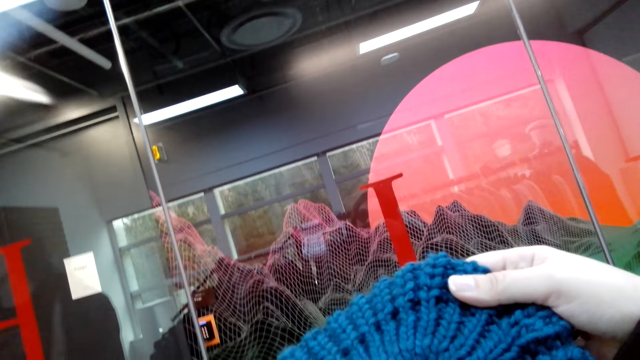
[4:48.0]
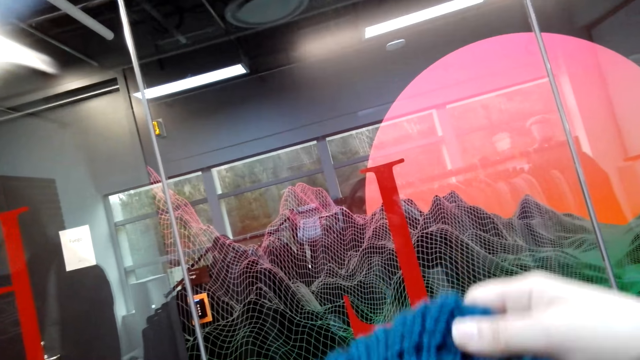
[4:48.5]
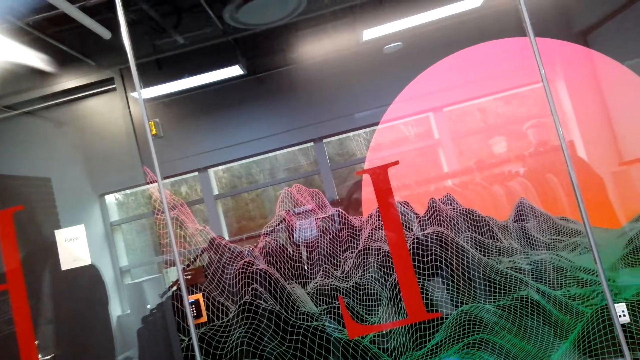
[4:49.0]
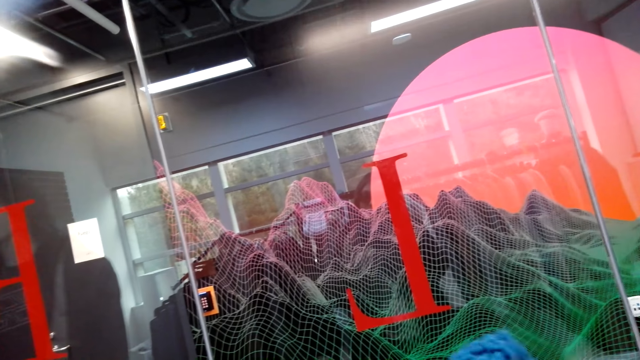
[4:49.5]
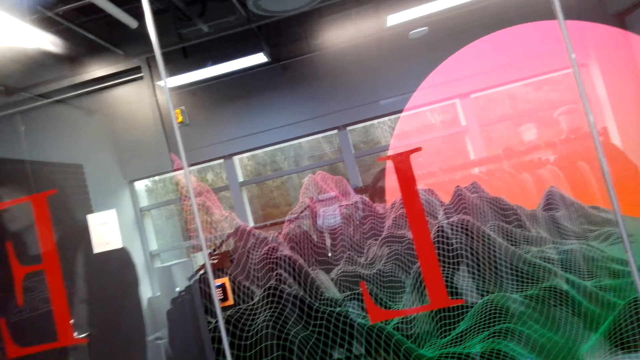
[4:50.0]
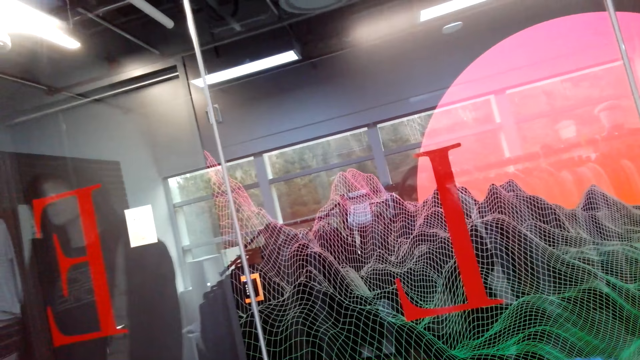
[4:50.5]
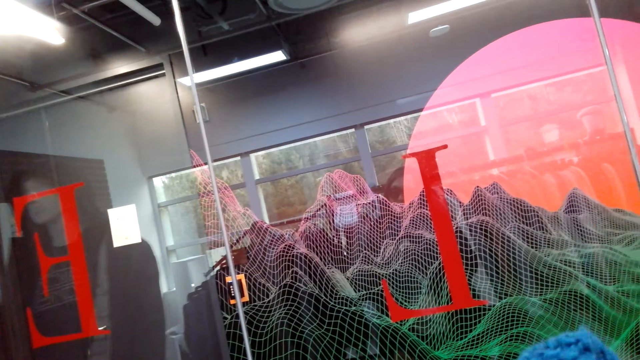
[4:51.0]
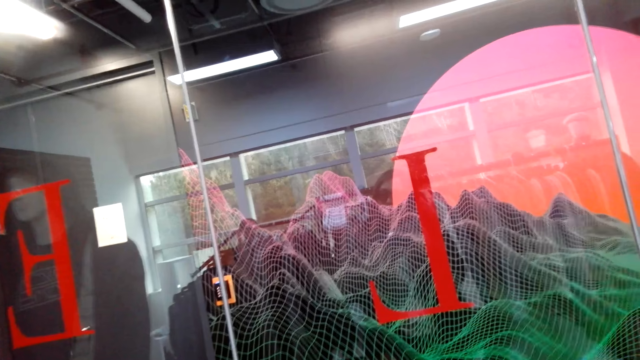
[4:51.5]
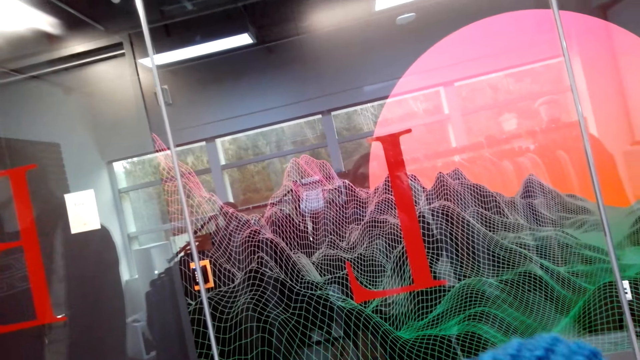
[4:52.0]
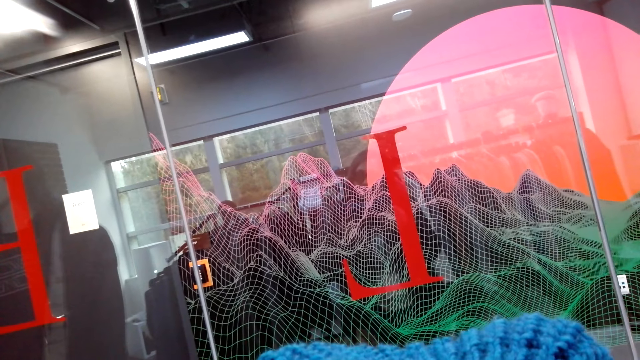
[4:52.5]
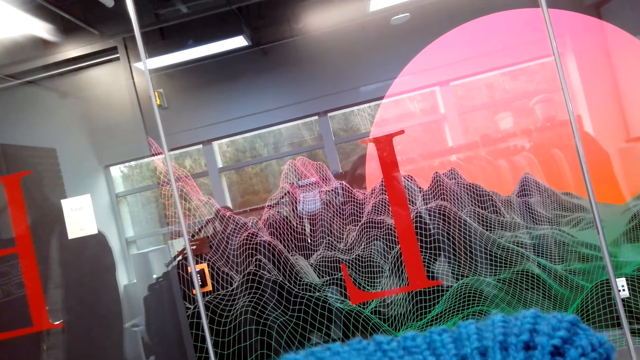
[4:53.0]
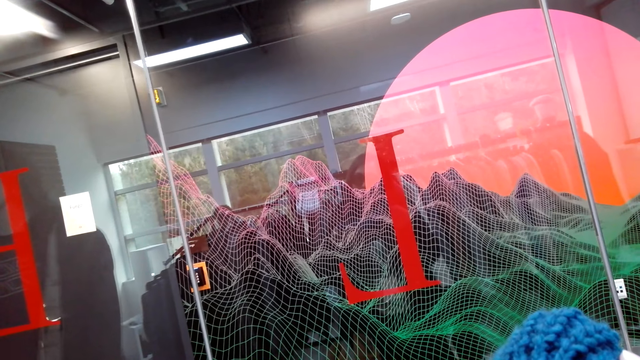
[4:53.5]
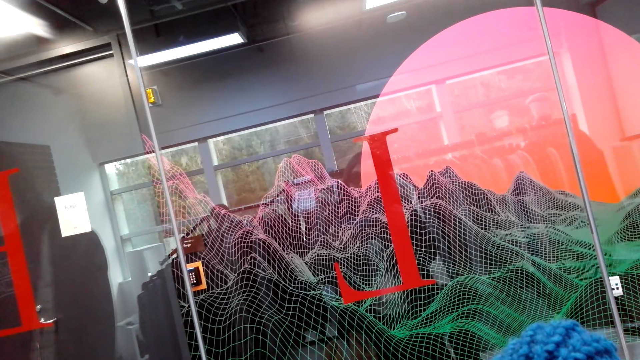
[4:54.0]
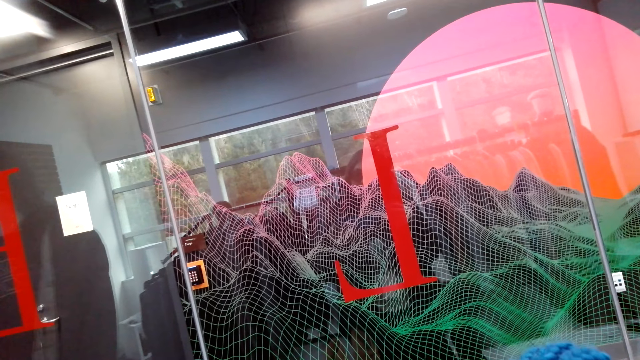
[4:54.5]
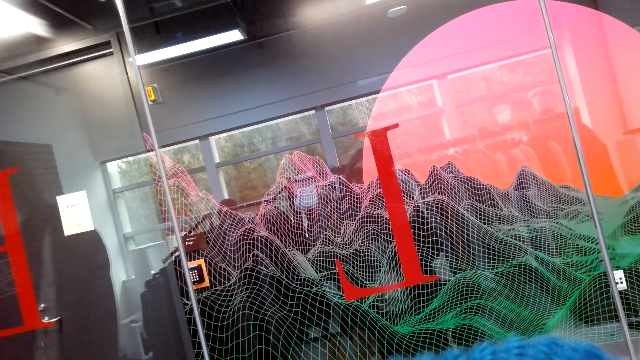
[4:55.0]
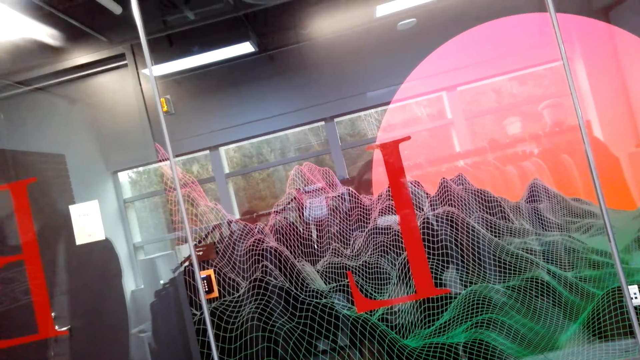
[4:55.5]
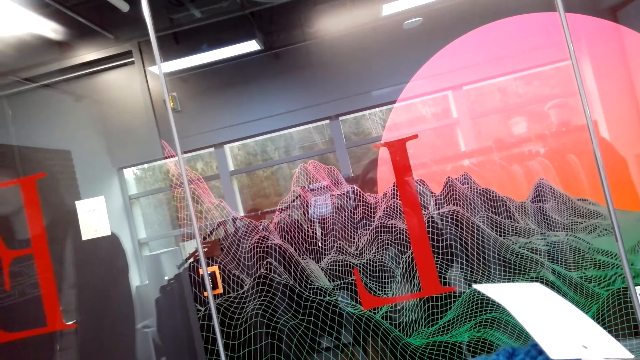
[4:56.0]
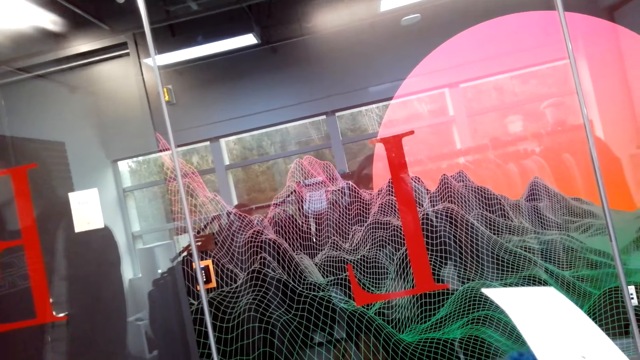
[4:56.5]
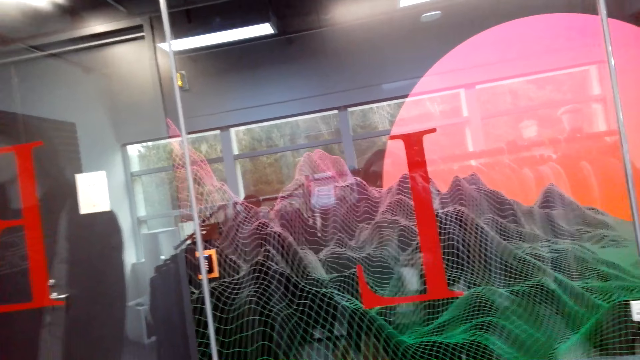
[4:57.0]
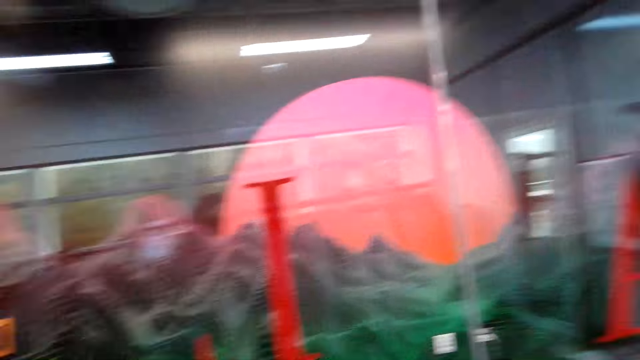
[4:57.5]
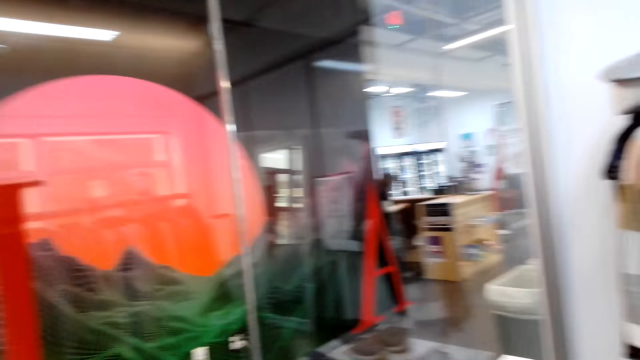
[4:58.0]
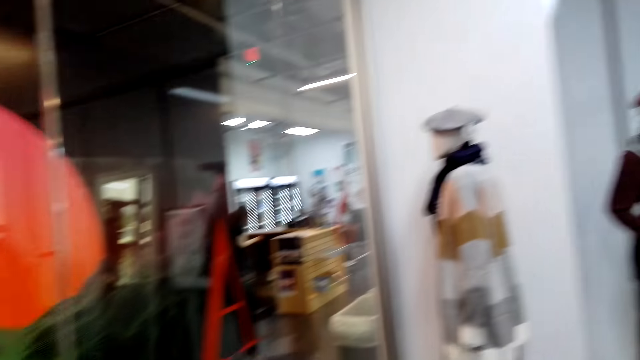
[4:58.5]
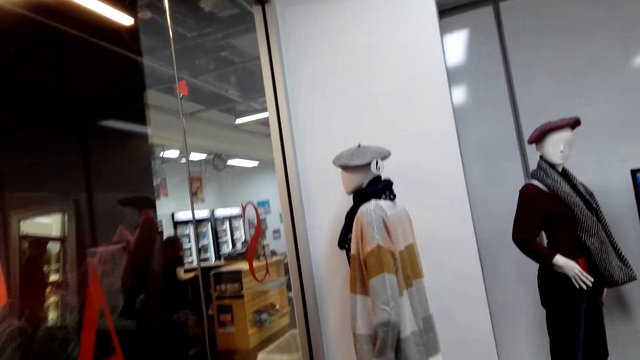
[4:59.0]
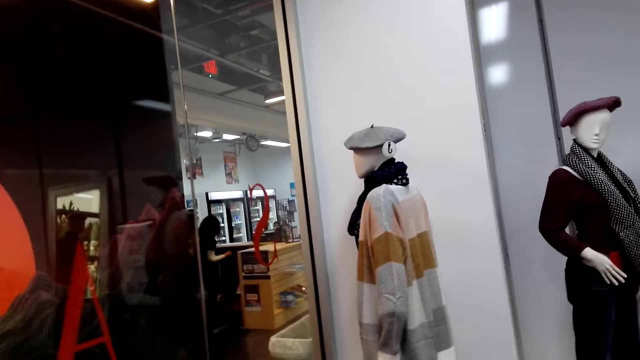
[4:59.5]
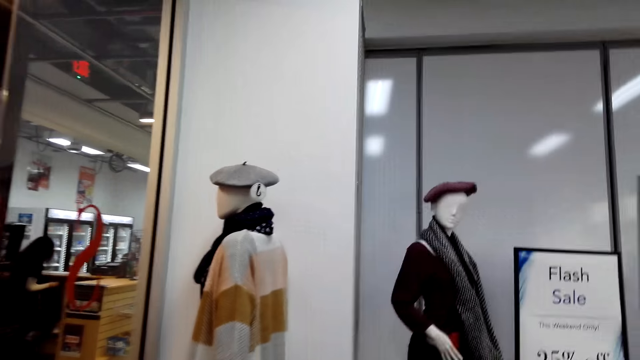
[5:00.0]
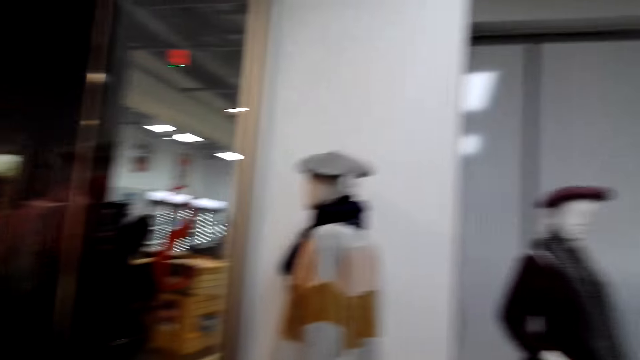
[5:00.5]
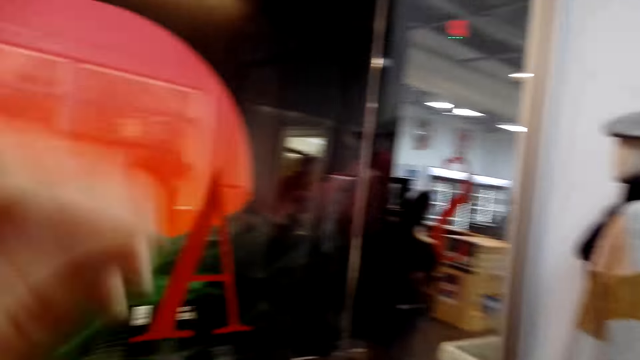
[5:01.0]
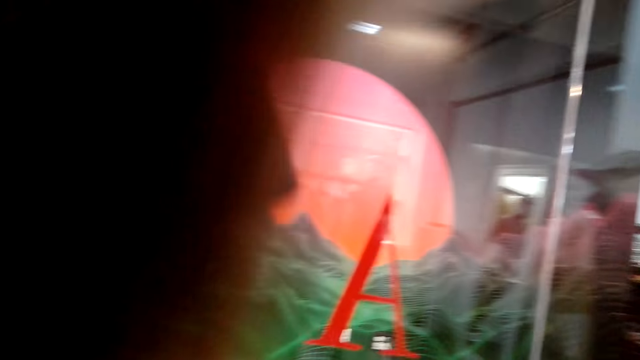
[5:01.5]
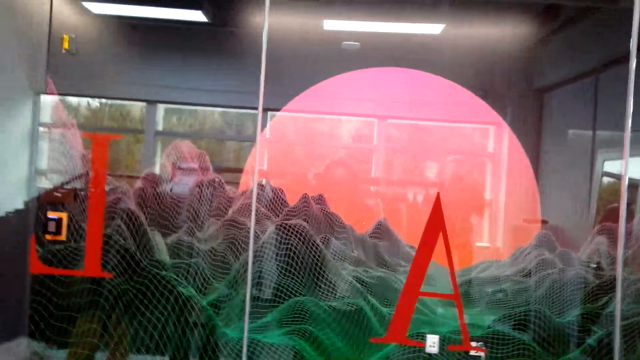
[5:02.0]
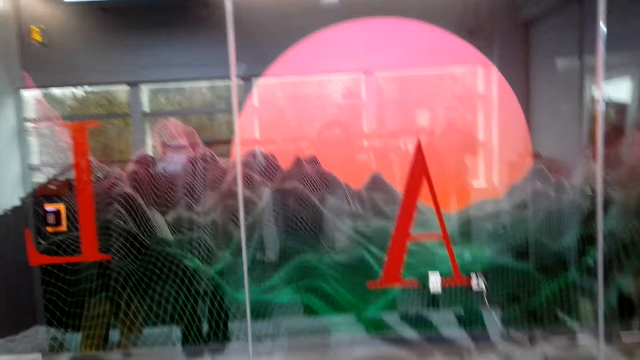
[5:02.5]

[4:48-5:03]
The camera wearer holds a cloth. They look at the cloth. They check on a paper. They look around. They walk around.

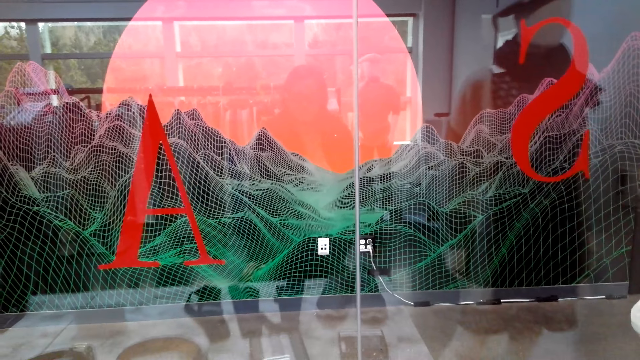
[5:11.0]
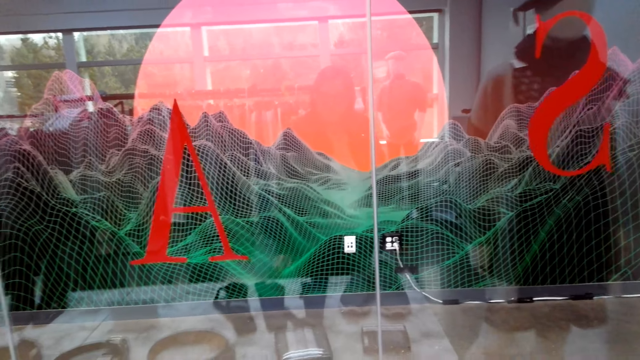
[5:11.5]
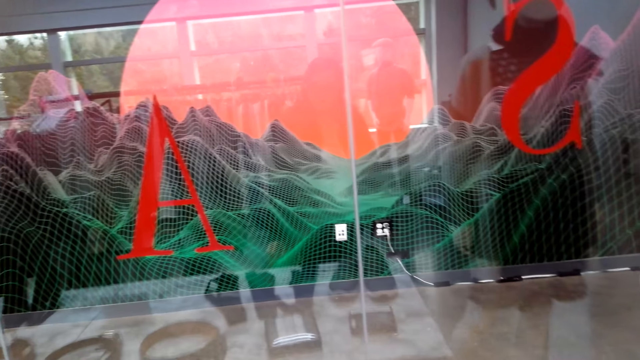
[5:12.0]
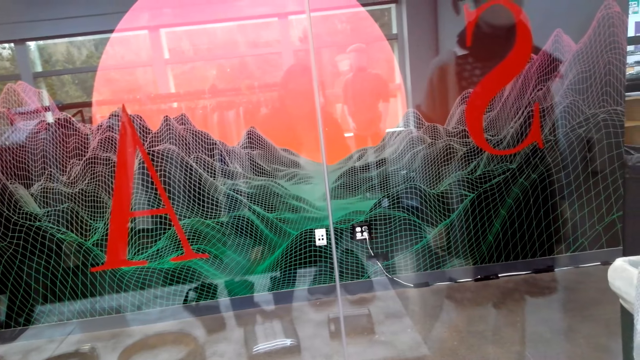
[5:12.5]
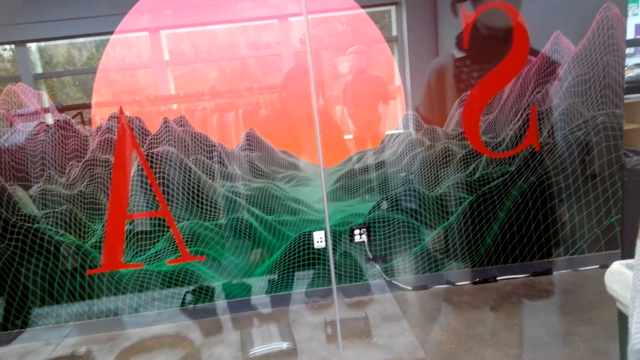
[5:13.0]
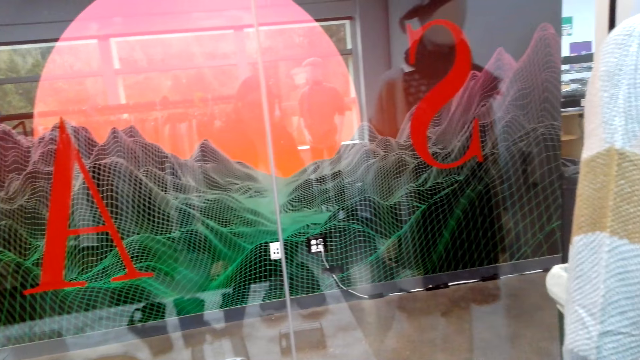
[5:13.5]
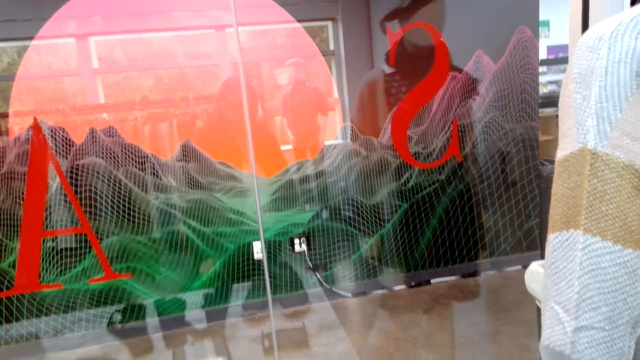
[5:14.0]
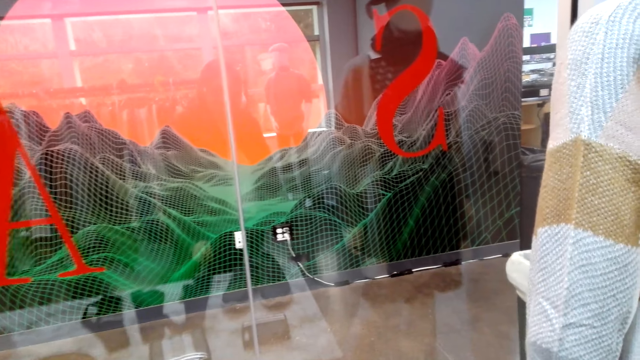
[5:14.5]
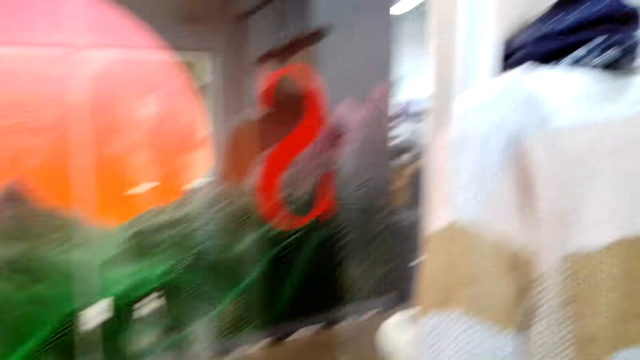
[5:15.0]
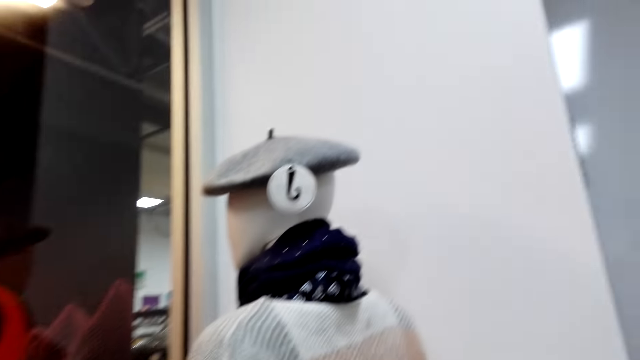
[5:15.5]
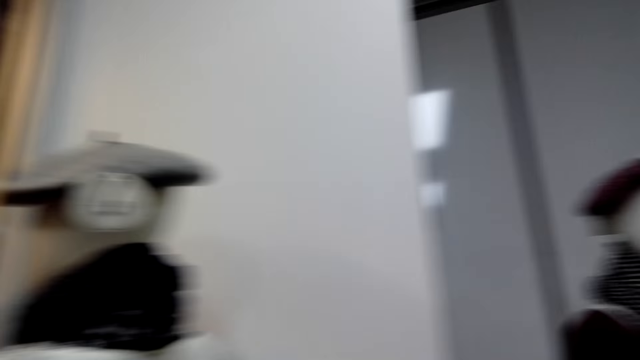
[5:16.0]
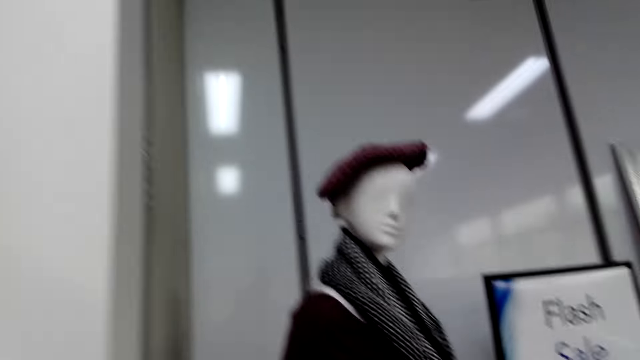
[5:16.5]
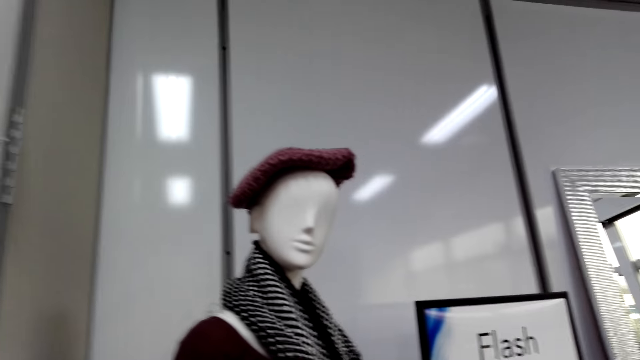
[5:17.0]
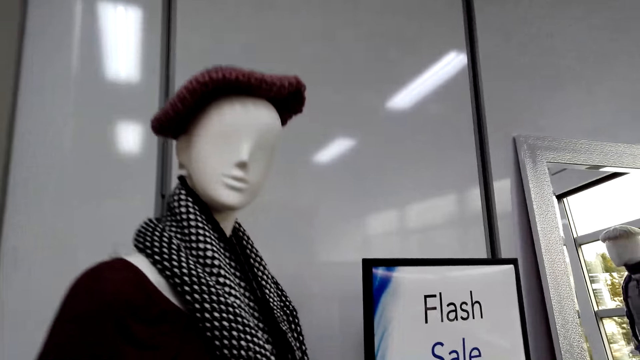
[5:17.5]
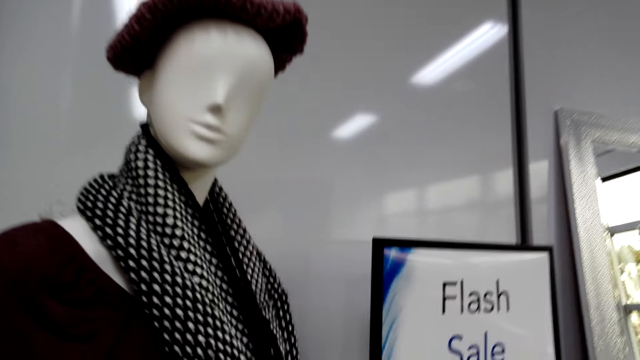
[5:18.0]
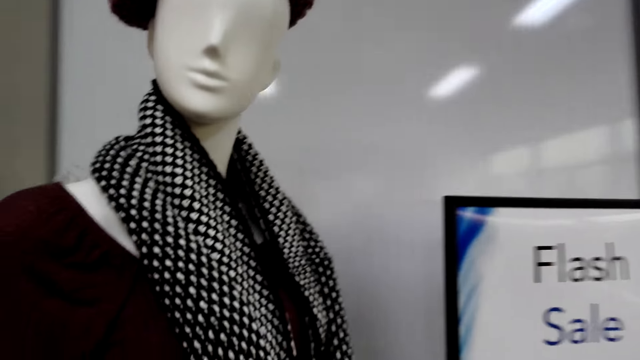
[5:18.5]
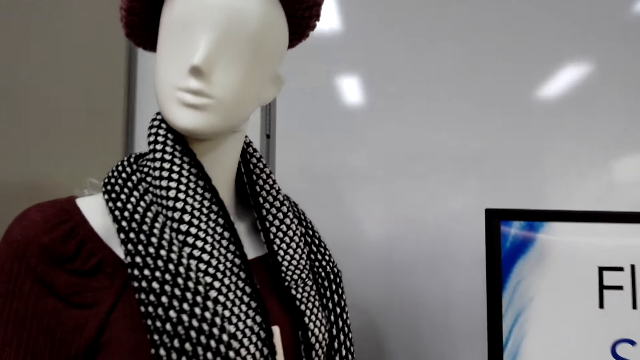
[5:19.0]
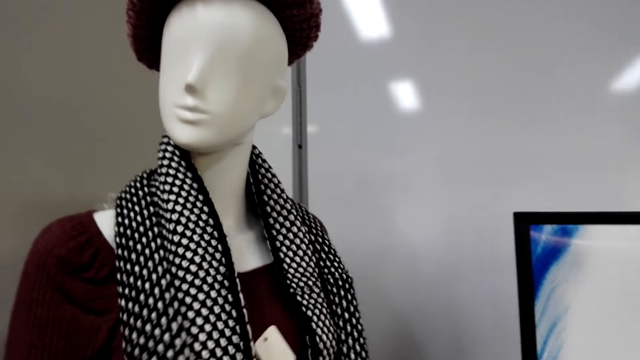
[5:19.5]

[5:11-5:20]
The camera wearer looks around. They walk around.
